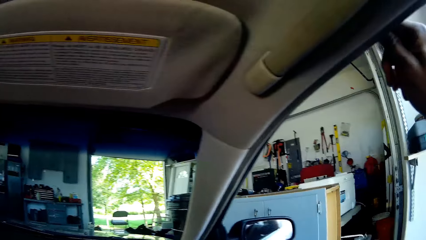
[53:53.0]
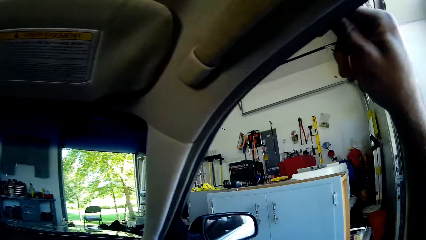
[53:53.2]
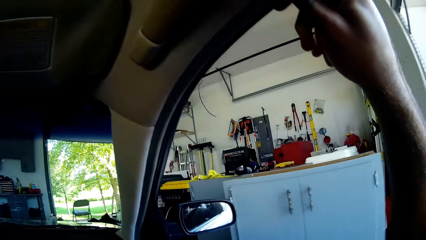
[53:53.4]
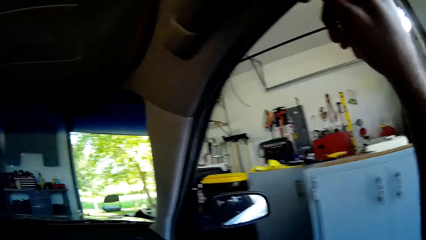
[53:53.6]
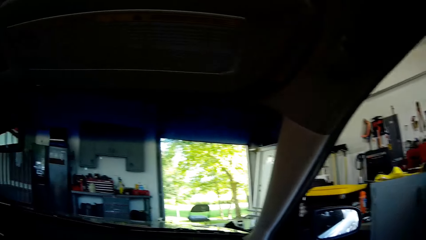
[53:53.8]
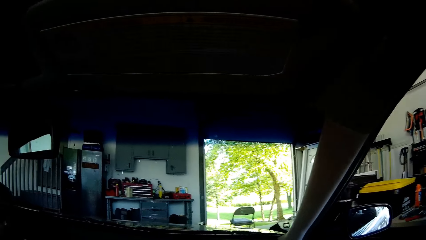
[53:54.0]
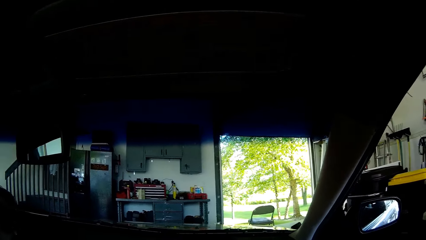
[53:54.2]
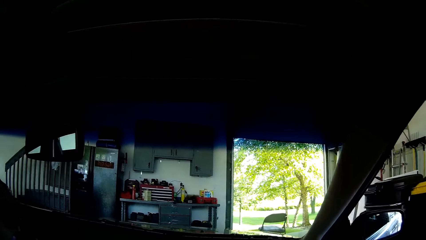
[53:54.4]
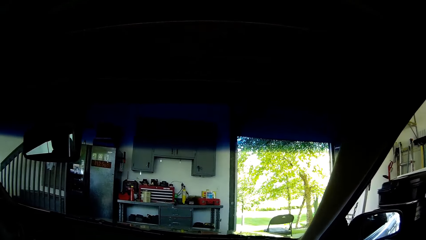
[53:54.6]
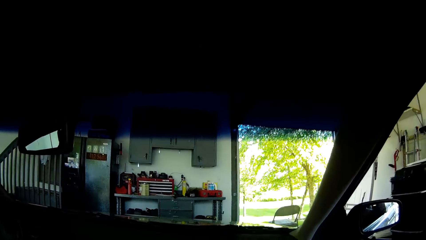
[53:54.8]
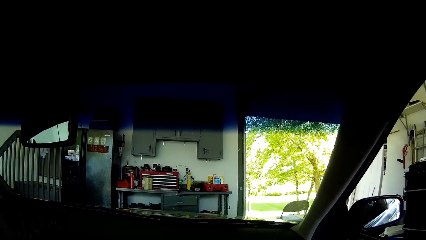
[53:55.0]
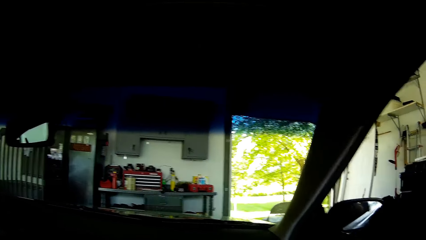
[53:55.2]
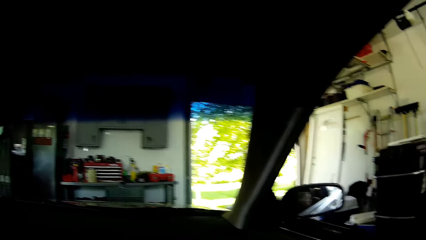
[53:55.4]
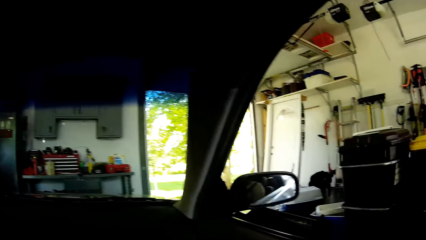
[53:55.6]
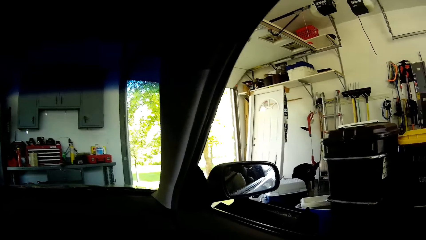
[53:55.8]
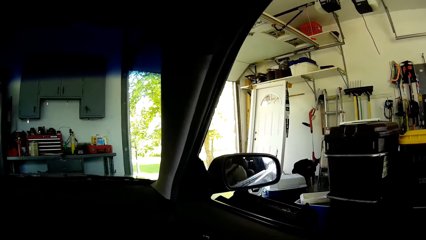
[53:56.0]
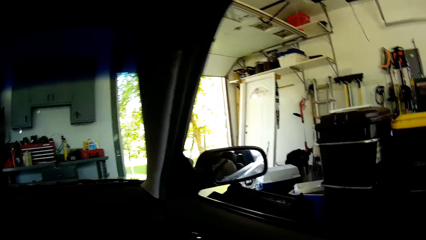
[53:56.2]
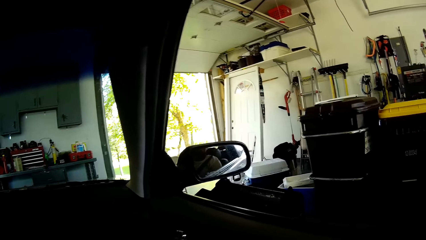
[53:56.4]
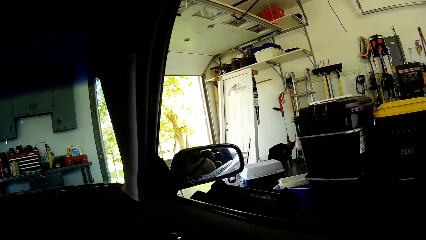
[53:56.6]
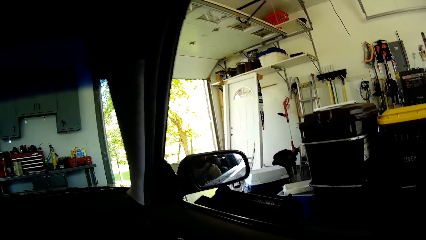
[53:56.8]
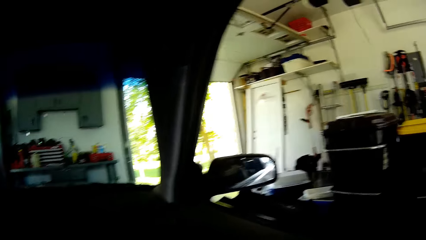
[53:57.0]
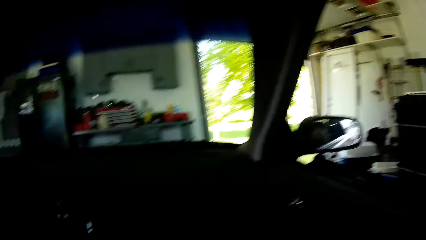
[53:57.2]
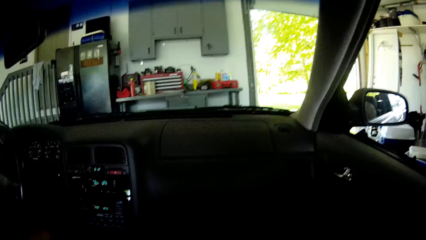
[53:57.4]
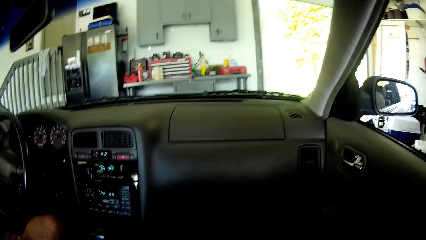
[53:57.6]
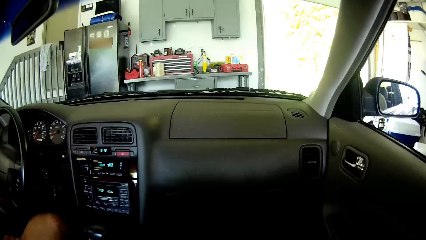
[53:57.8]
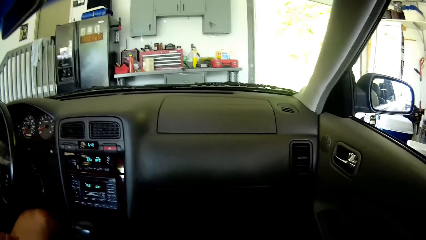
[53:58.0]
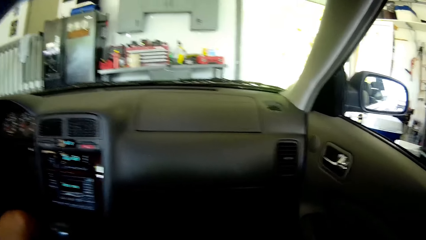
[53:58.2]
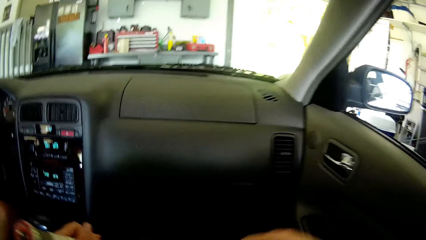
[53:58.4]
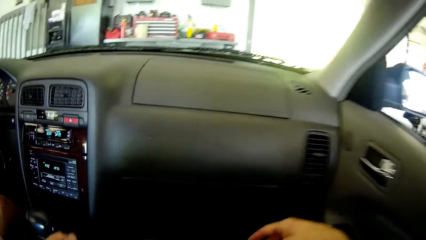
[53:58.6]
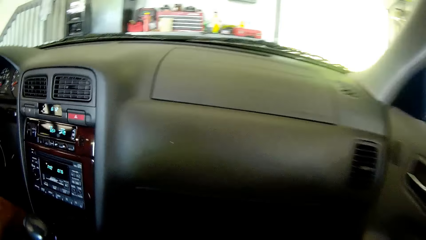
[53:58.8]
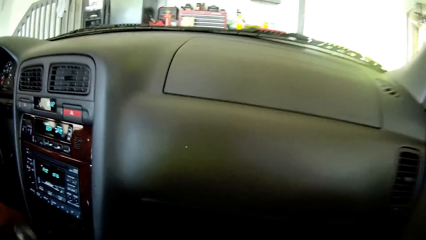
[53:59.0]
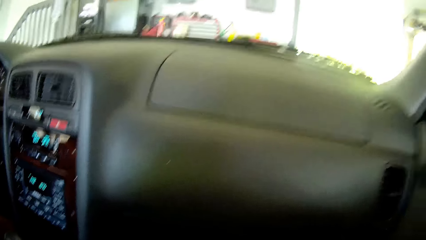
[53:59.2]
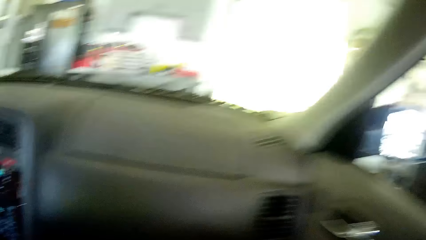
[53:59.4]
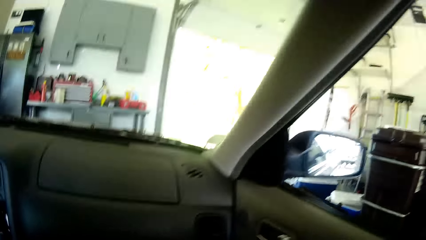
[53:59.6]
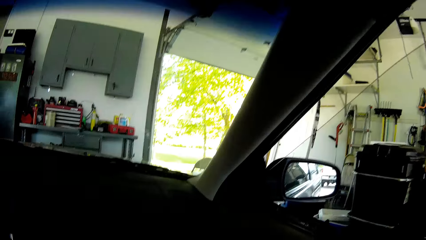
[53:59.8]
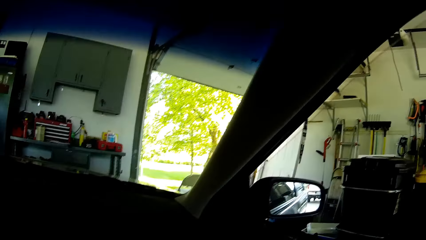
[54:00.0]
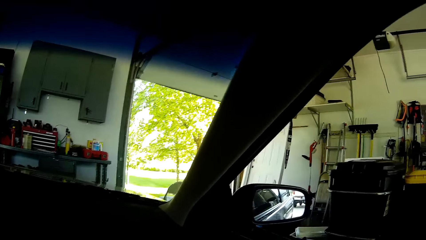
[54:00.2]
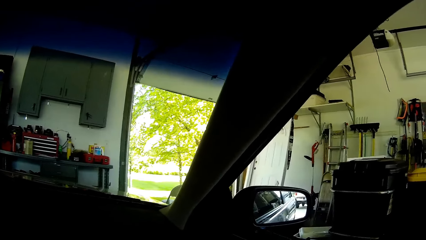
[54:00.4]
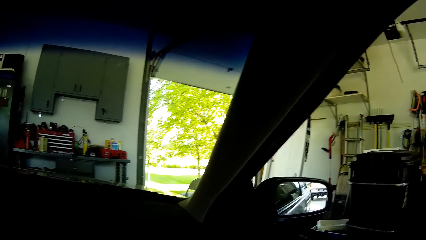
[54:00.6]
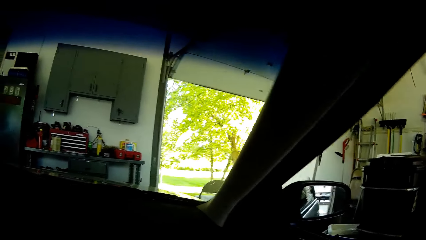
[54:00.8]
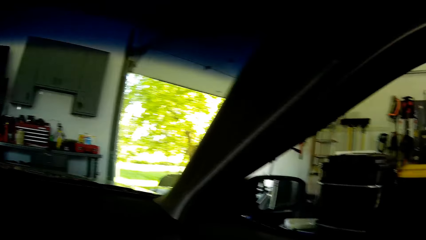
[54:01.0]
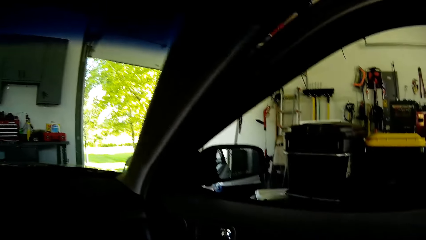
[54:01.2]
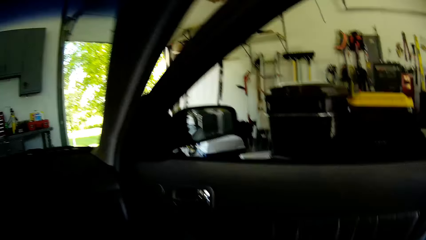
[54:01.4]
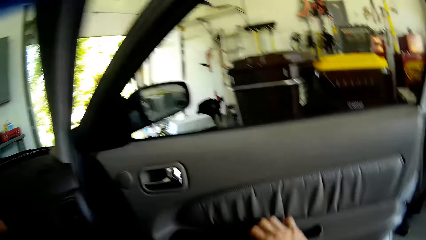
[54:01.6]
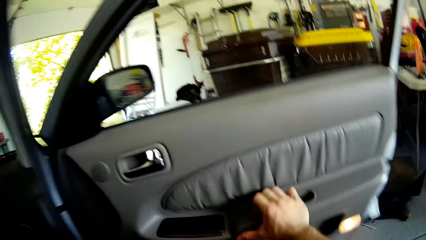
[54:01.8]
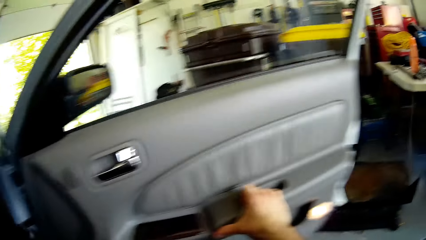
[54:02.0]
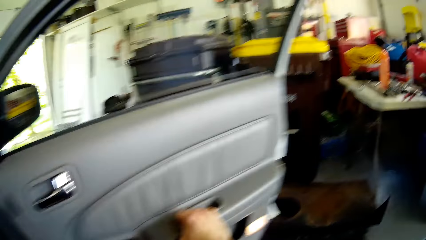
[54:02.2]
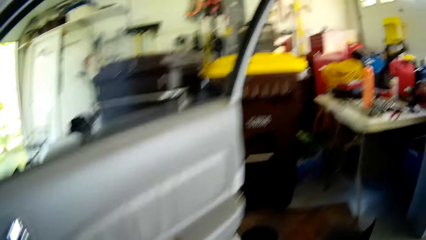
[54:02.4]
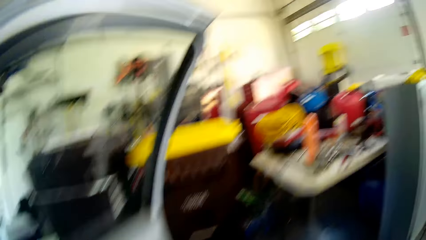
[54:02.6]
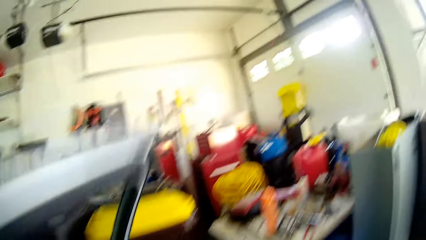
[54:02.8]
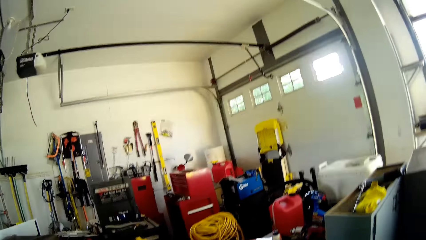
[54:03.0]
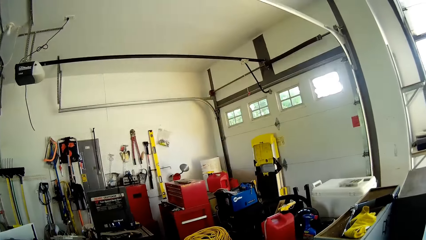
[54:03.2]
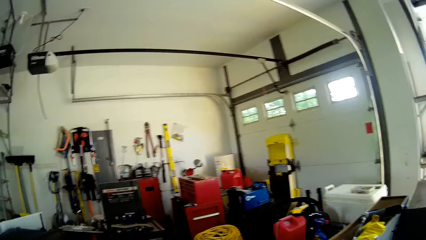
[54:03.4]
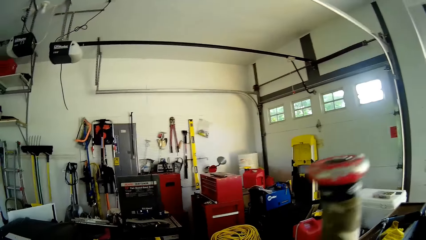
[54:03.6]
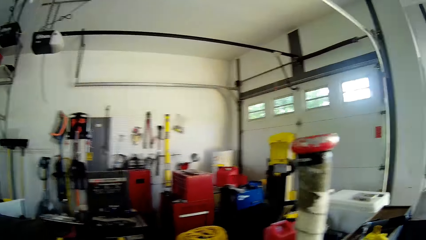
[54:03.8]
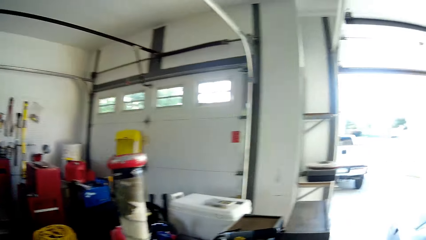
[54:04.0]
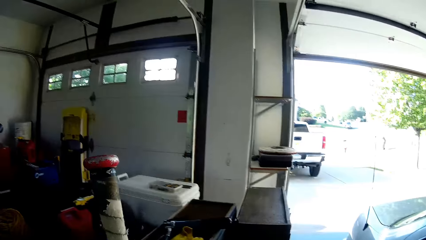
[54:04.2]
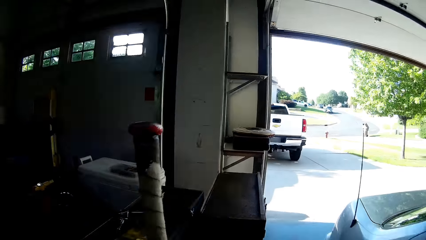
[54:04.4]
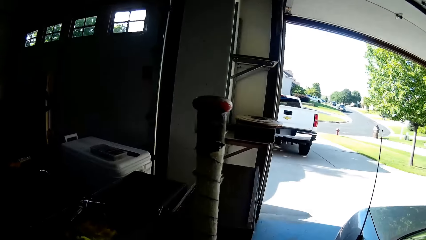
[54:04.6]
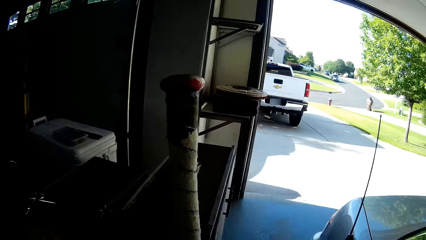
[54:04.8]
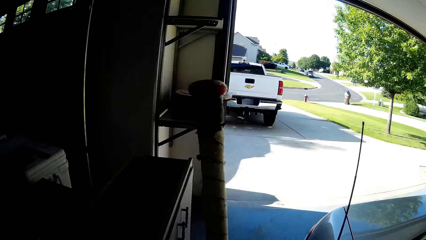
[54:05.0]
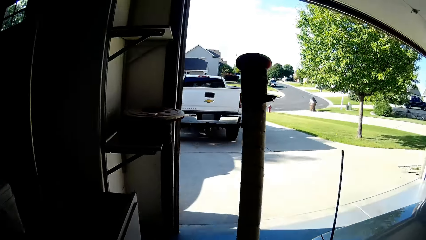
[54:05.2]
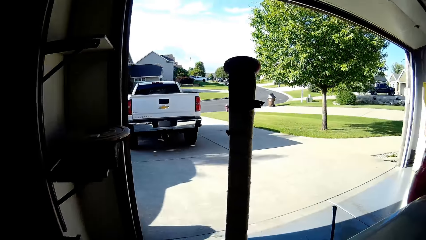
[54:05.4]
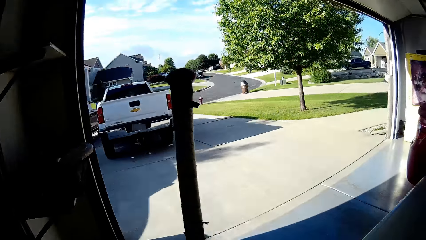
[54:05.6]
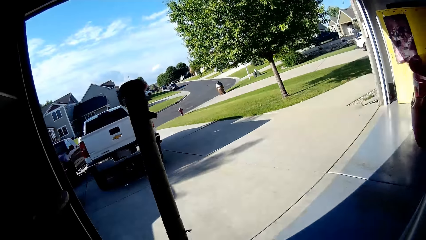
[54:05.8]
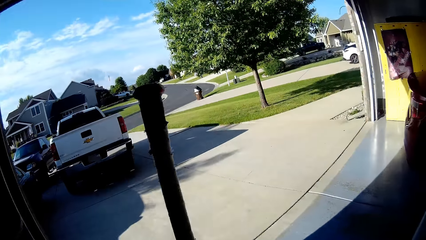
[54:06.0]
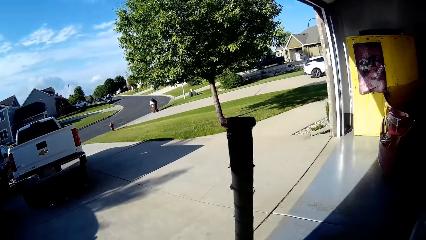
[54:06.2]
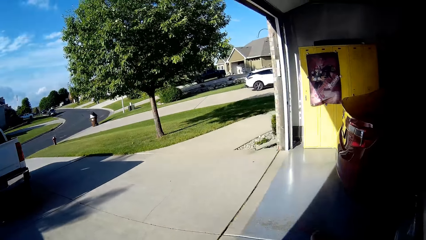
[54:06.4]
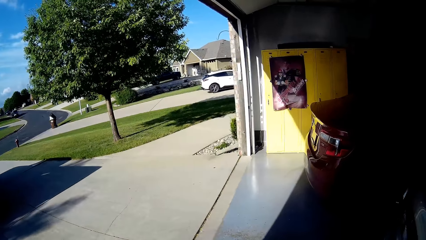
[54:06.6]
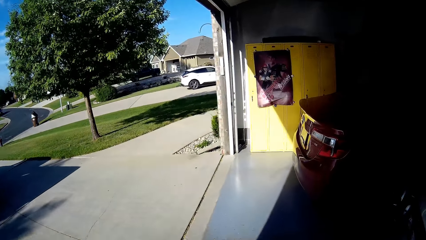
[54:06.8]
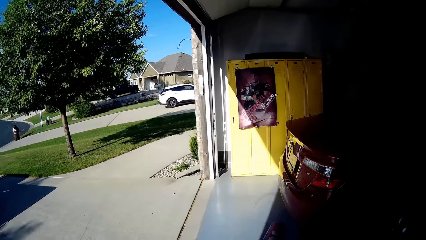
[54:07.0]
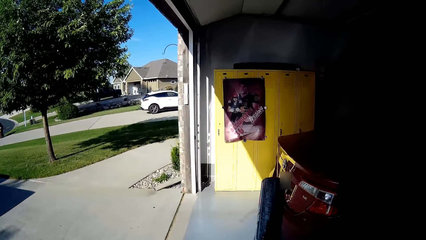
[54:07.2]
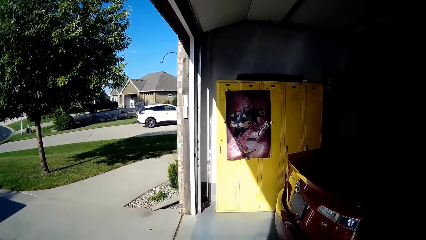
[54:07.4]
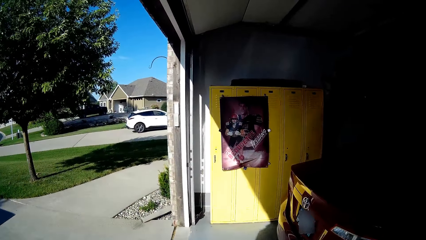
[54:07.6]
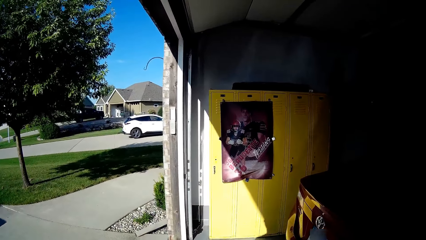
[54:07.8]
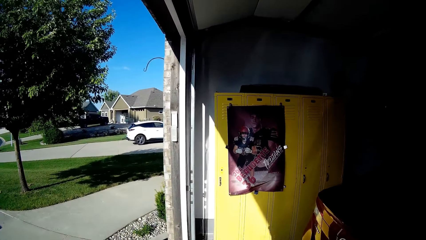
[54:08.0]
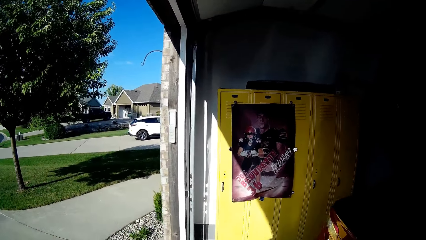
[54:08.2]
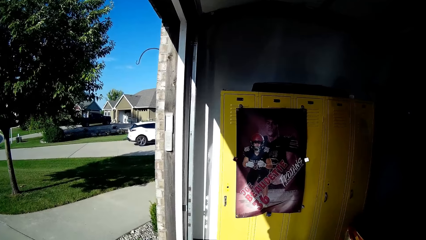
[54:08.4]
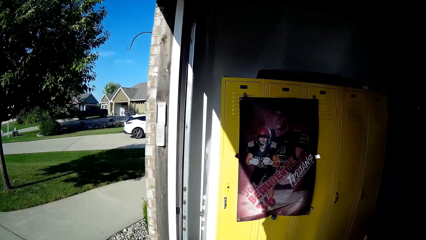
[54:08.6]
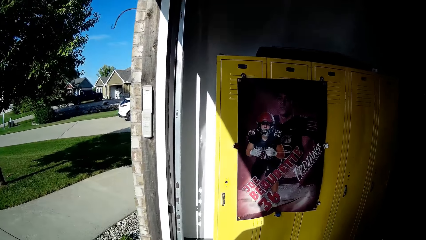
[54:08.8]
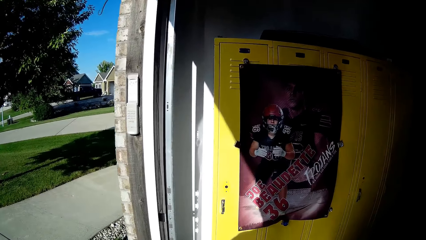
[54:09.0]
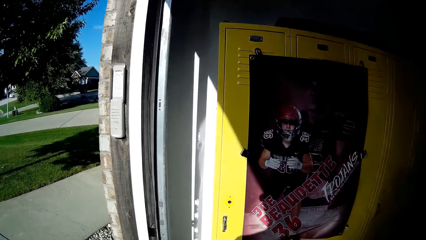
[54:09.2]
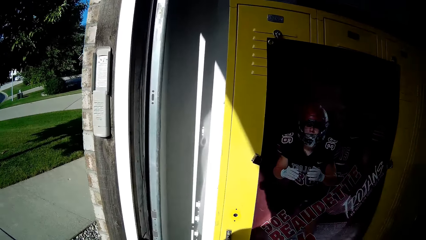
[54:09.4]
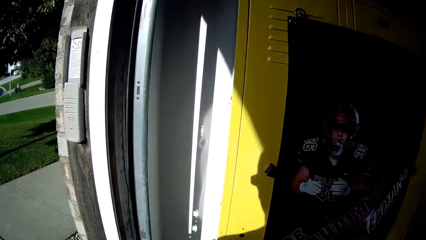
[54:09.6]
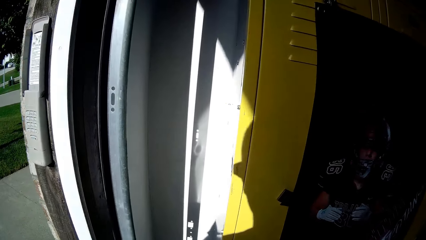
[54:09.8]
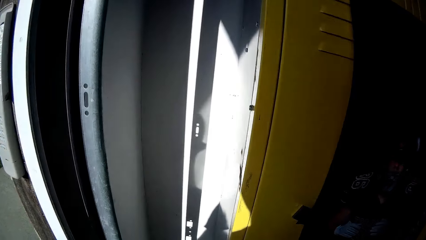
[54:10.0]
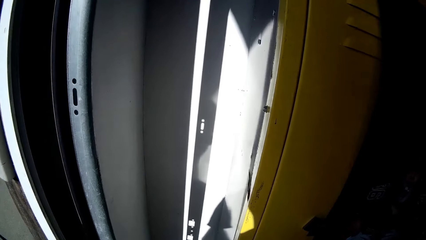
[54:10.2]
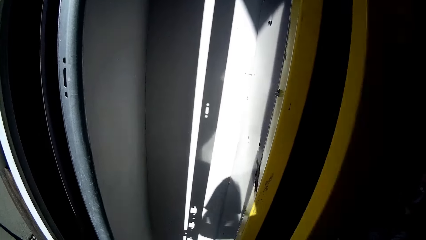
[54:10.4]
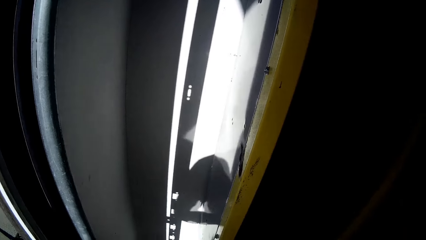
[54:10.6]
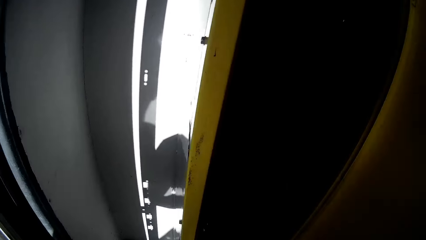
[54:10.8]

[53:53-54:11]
A man drives into the garage. The camera wearer opens the car door. They open the car door, exit the car and walk out of the door. They hold the baseball bat, walk around the garage and open the car.
